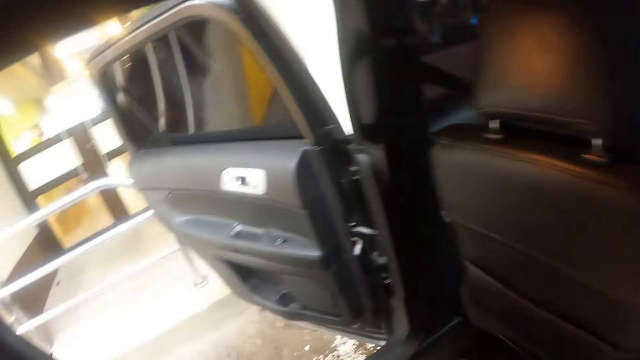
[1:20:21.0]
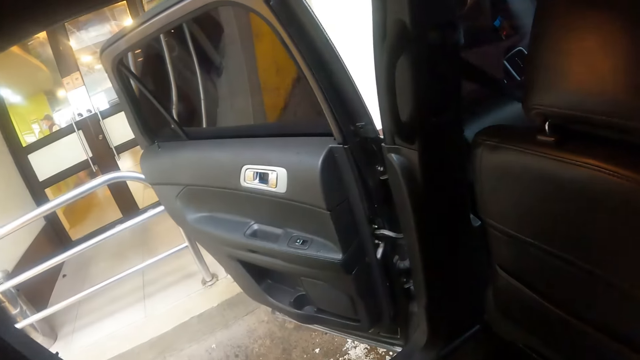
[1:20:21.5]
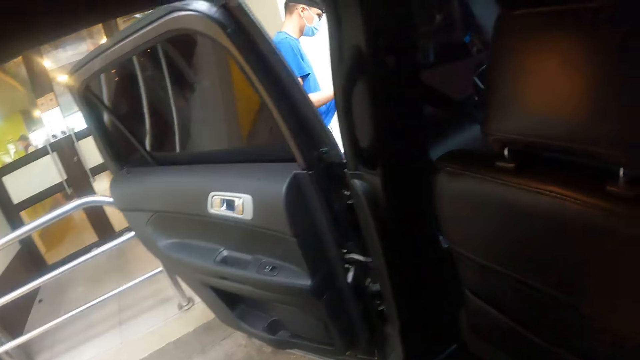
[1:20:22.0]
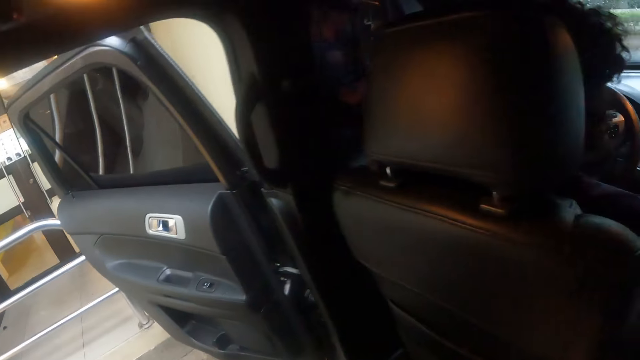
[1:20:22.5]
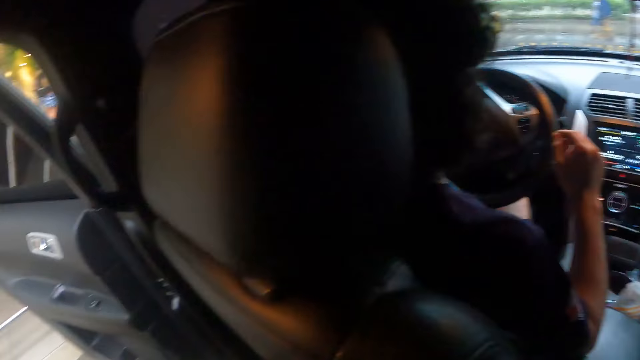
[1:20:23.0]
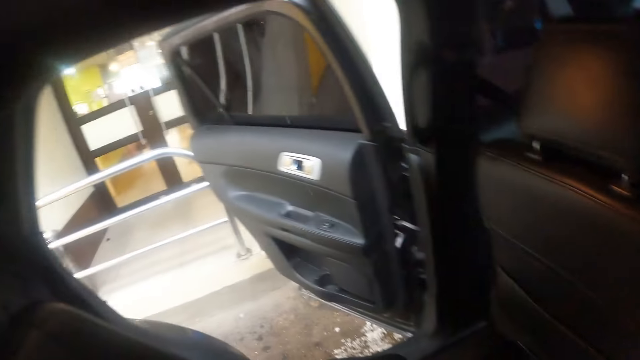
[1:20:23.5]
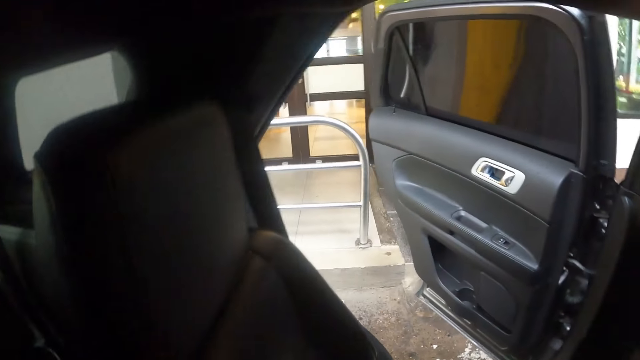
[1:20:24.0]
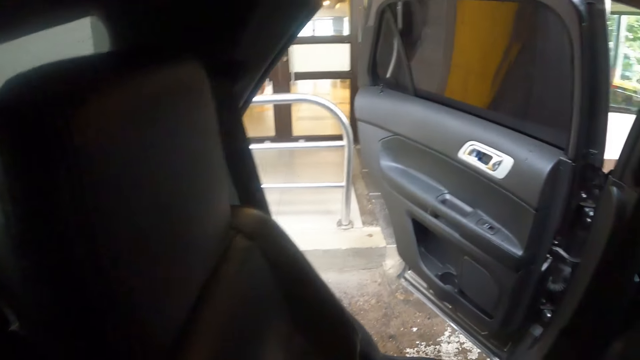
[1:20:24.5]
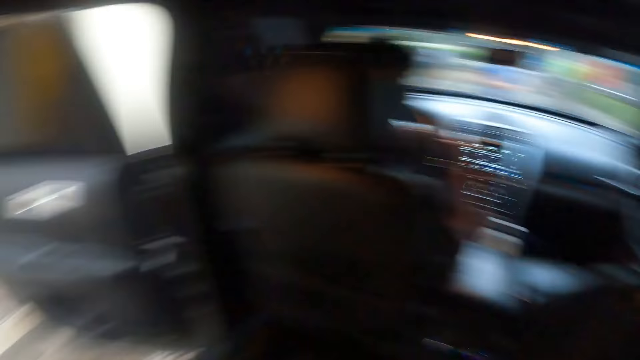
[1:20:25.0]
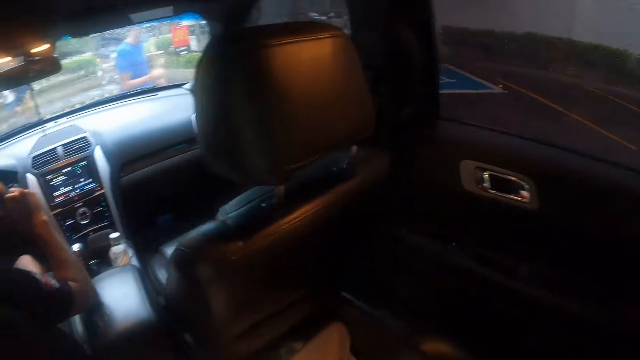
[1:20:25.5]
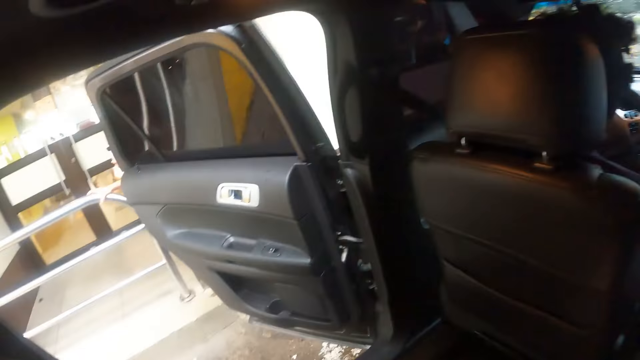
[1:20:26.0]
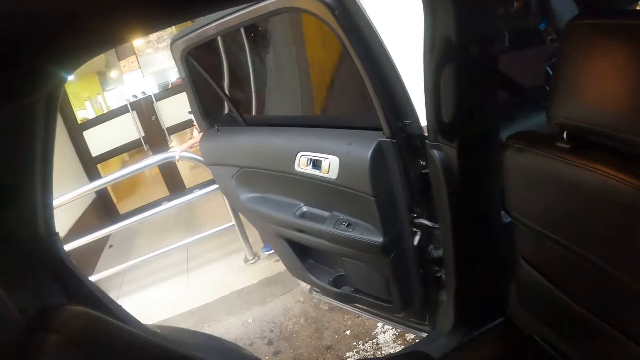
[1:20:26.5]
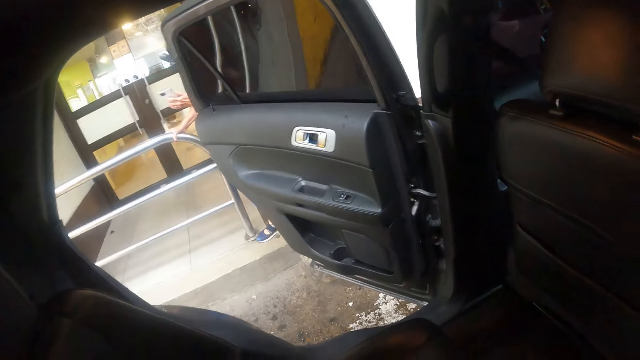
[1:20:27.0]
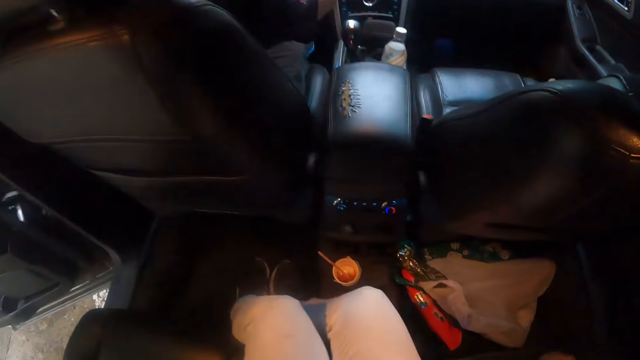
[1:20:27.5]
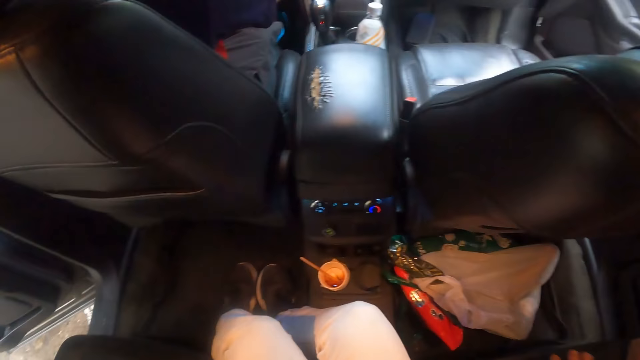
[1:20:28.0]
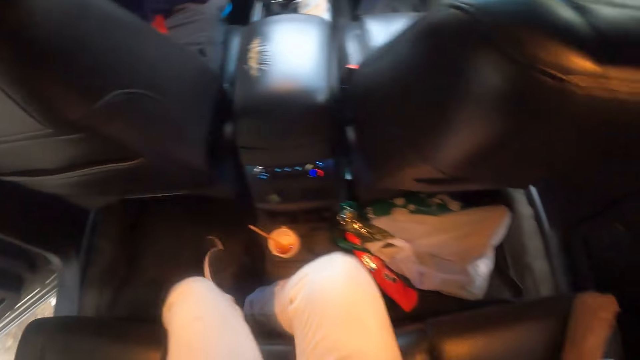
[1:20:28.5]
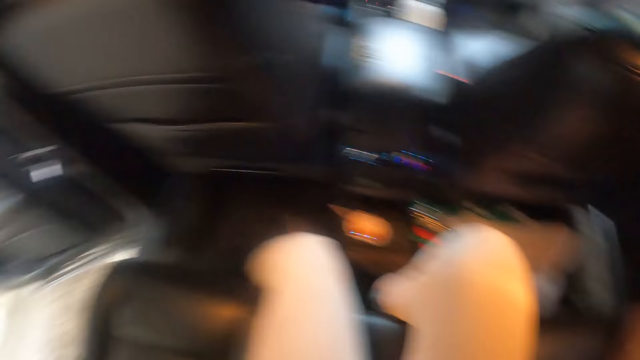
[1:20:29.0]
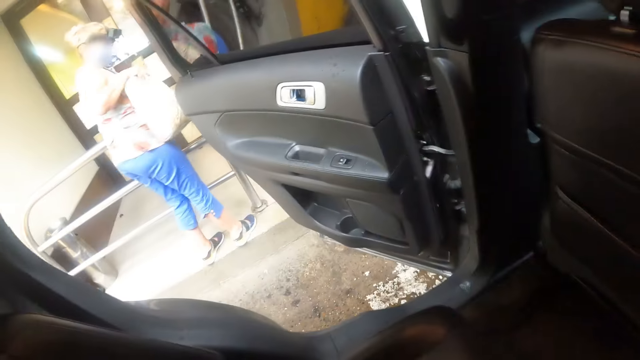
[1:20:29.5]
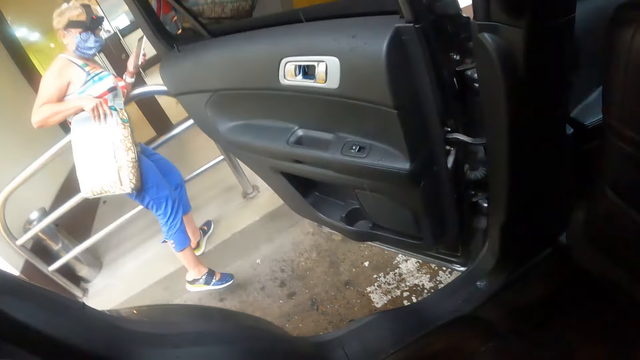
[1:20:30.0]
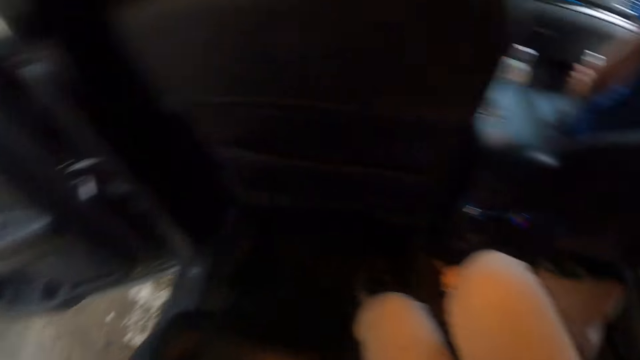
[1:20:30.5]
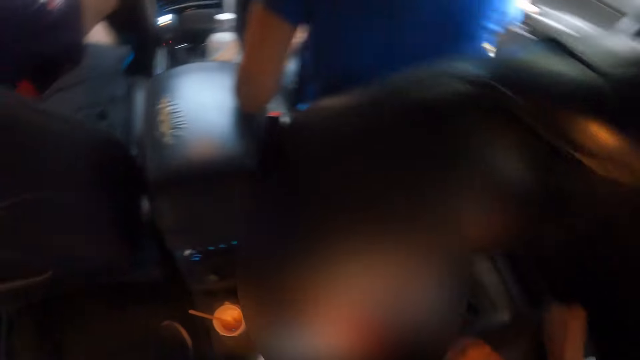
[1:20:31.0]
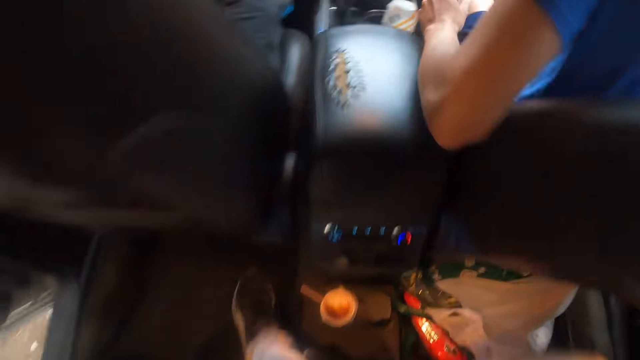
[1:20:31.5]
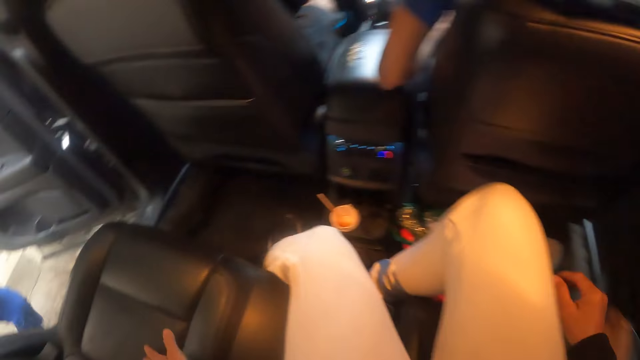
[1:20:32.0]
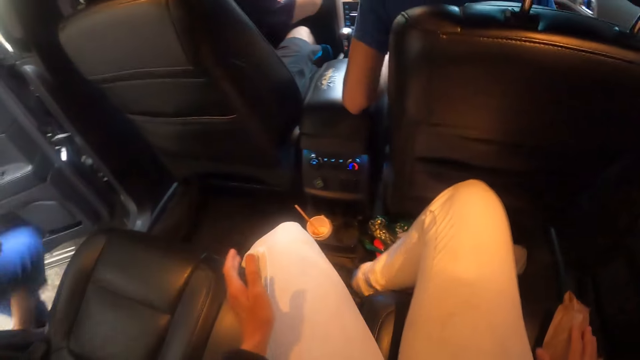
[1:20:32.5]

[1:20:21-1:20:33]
The camera wearer looks around. They look at the door. They look around the car.

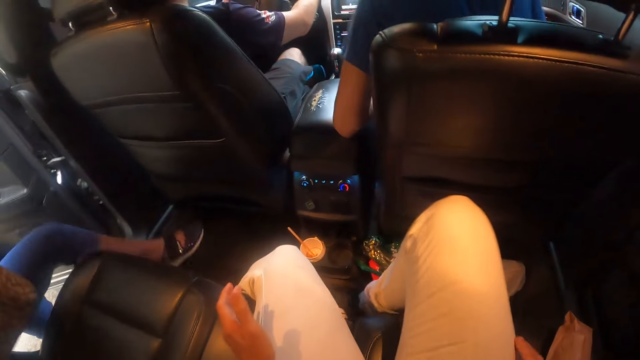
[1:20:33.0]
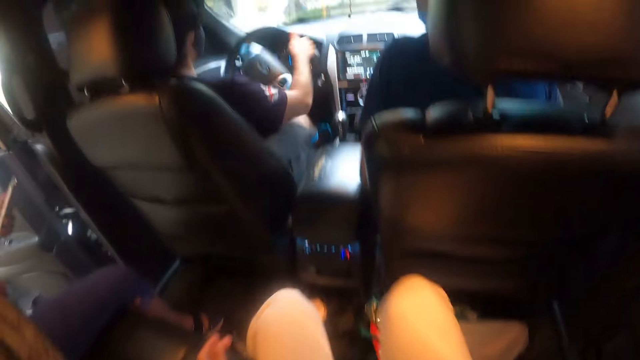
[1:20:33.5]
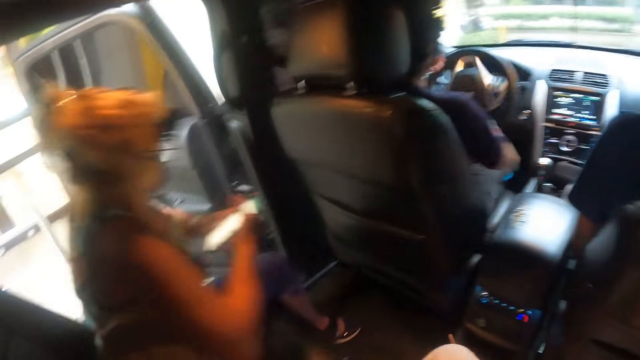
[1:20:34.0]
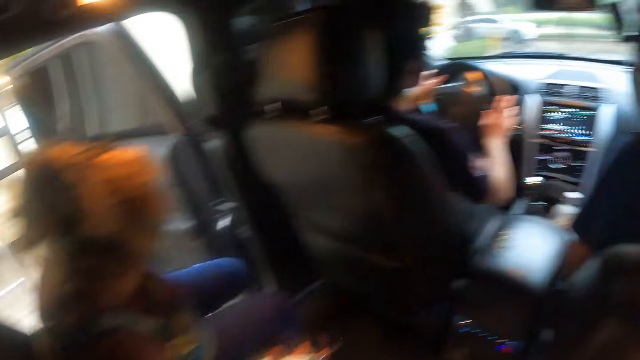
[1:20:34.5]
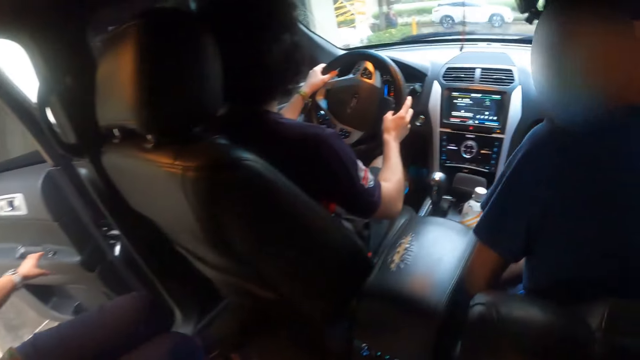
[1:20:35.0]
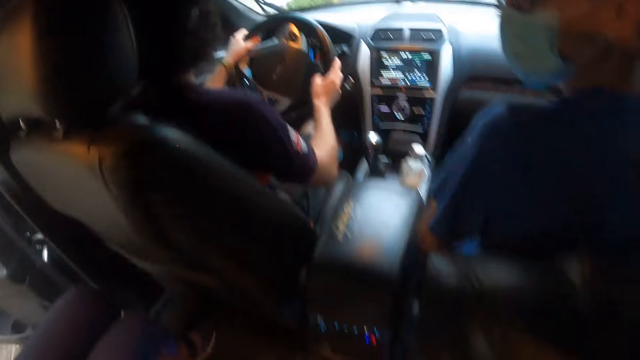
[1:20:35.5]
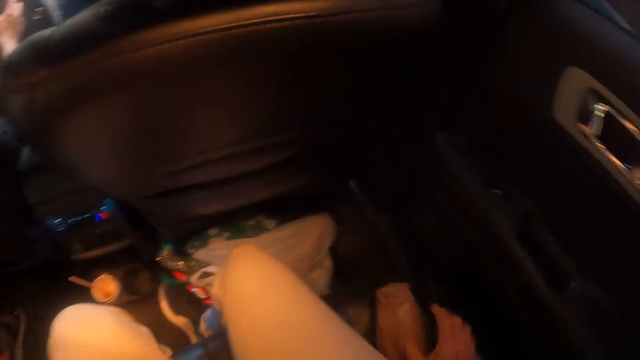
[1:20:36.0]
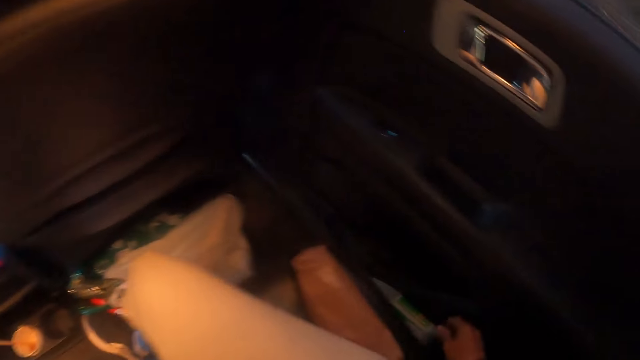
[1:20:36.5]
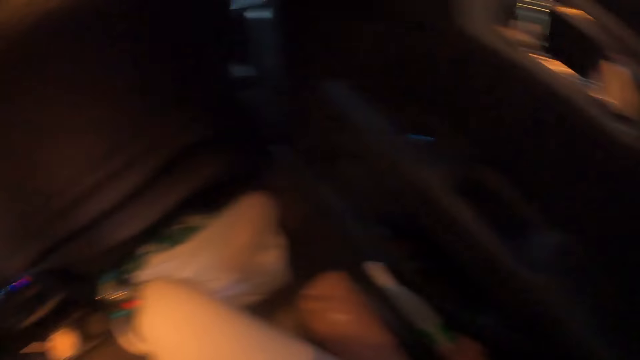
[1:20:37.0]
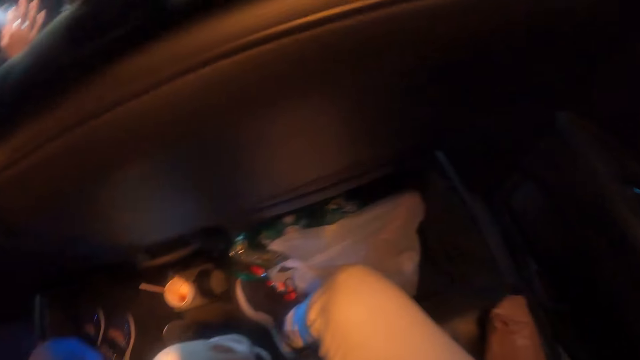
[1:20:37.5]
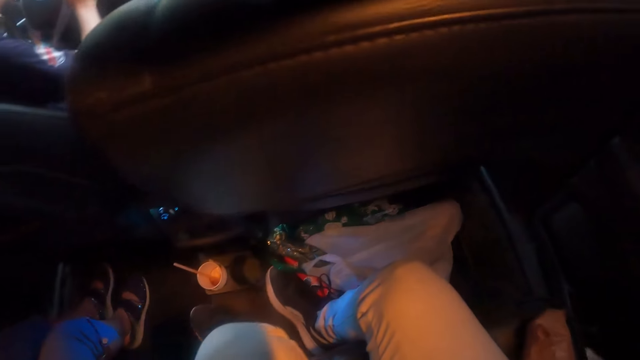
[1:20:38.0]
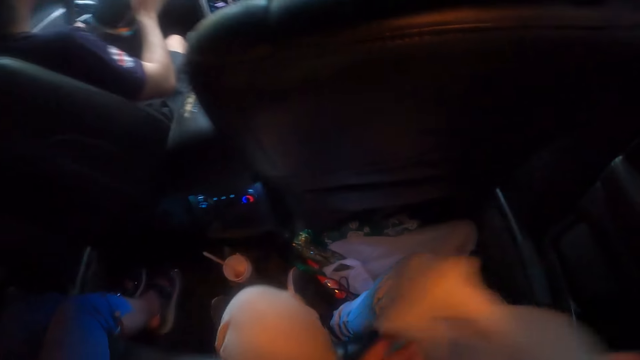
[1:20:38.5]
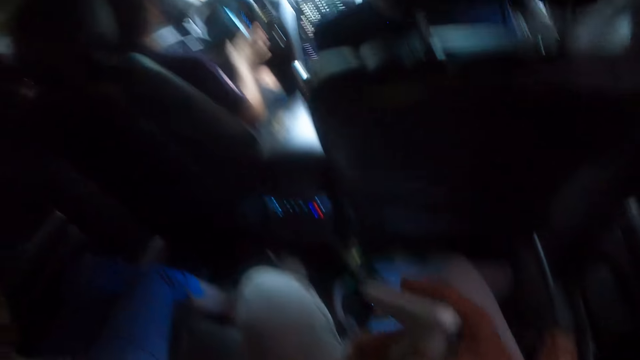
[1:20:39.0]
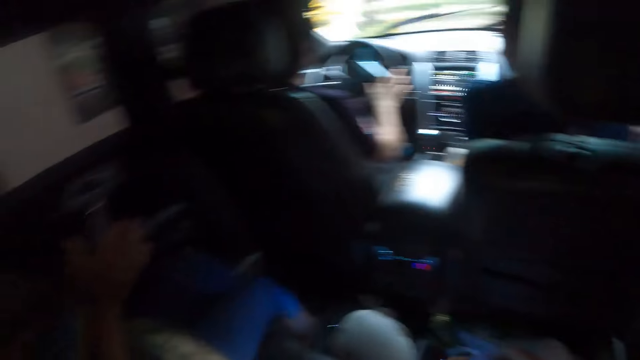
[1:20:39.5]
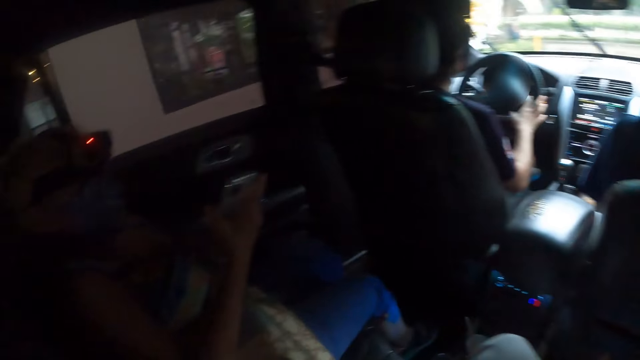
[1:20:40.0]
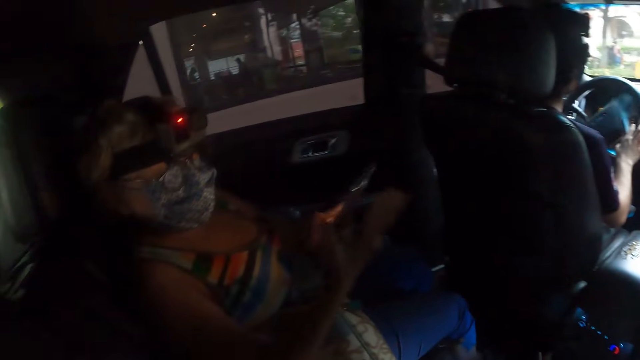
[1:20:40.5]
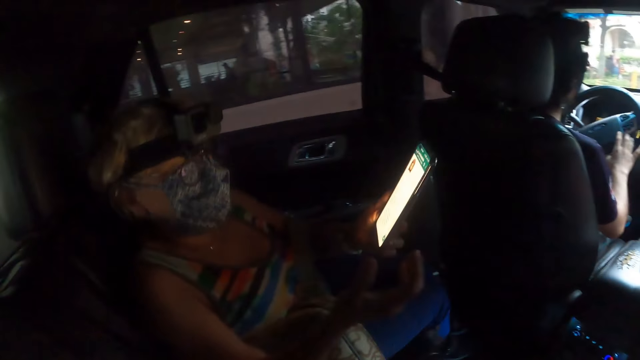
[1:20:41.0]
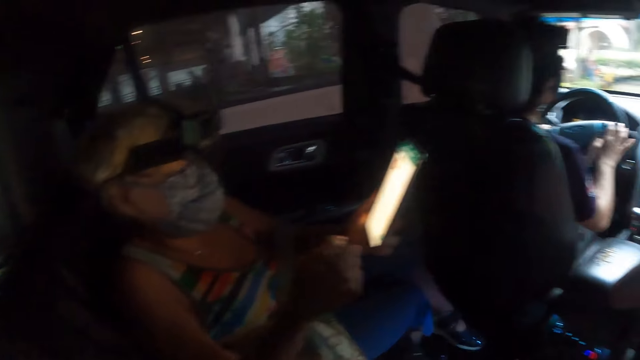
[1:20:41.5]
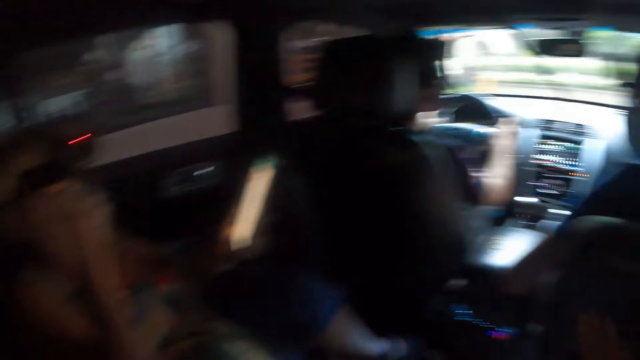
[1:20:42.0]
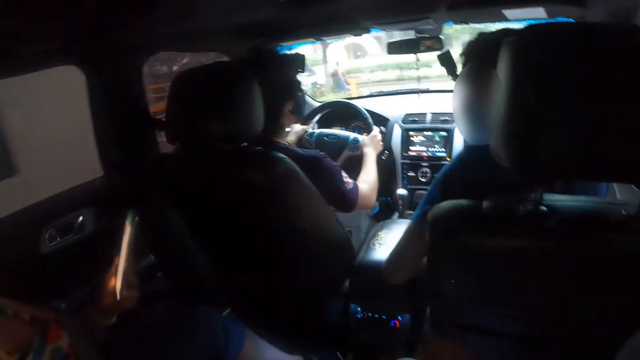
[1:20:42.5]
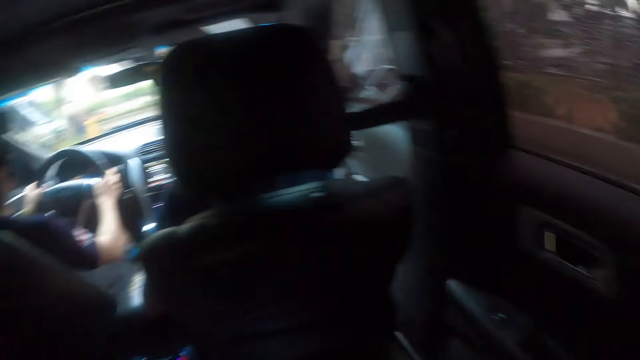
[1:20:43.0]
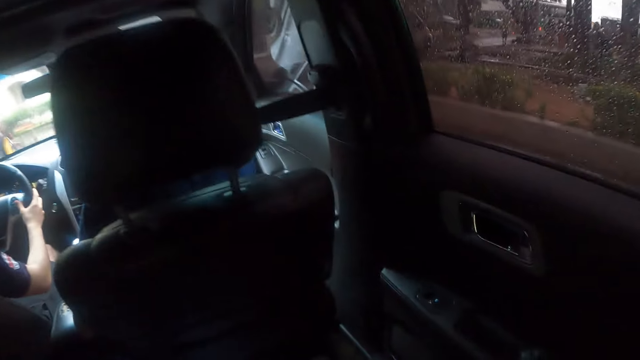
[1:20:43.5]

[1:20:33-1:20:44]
The camera wearer picks up the bottle. They hold the bottle. A woman holds the phone.
